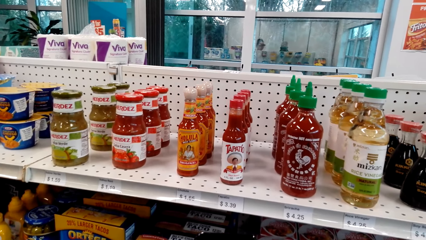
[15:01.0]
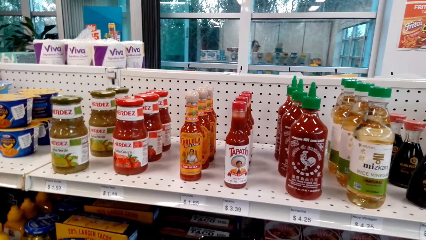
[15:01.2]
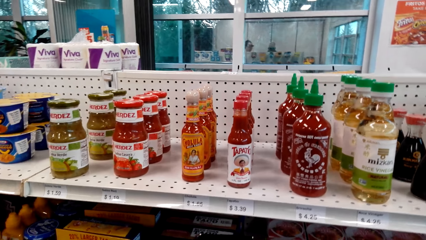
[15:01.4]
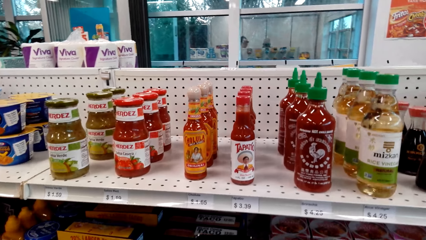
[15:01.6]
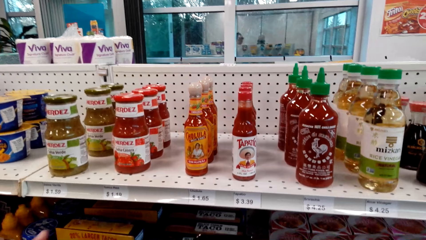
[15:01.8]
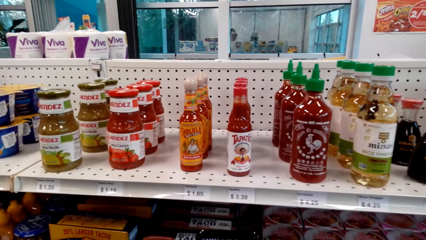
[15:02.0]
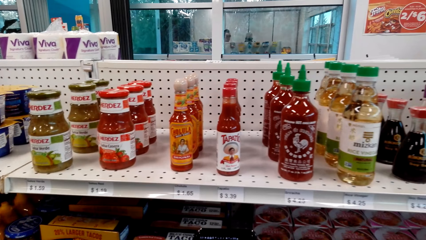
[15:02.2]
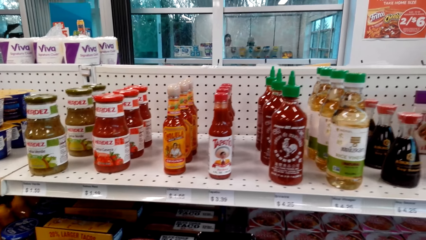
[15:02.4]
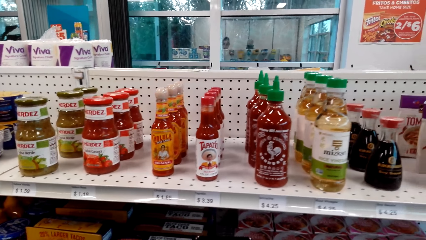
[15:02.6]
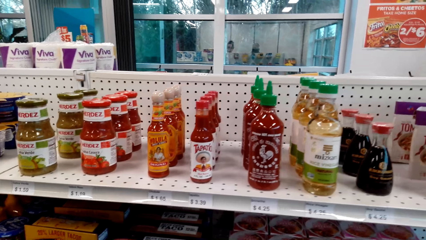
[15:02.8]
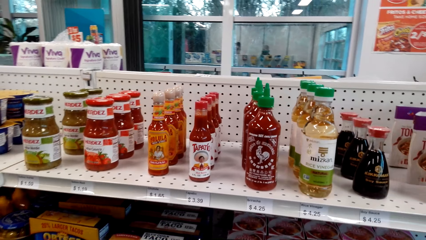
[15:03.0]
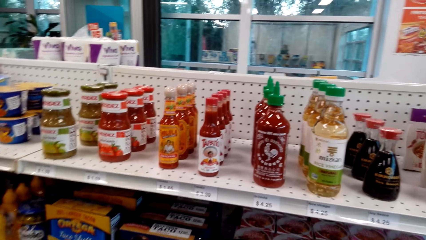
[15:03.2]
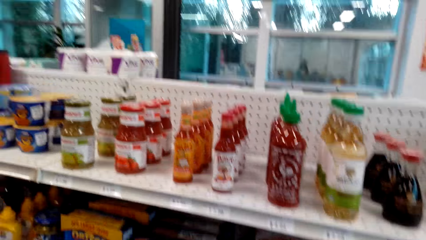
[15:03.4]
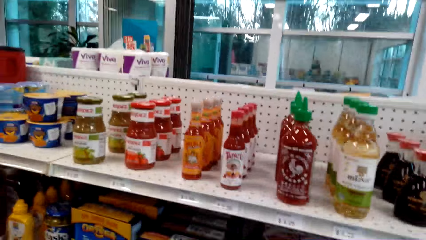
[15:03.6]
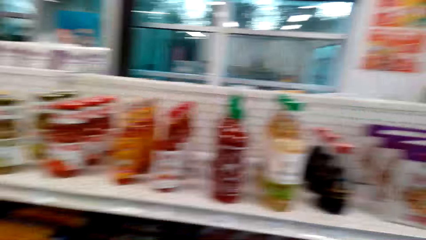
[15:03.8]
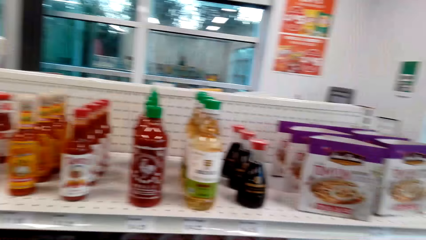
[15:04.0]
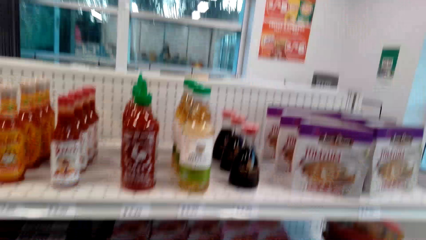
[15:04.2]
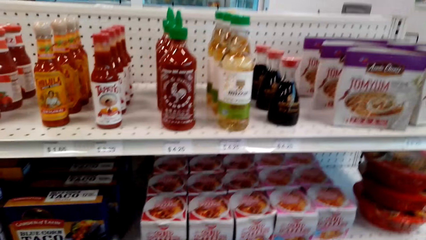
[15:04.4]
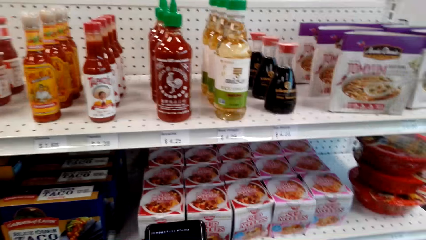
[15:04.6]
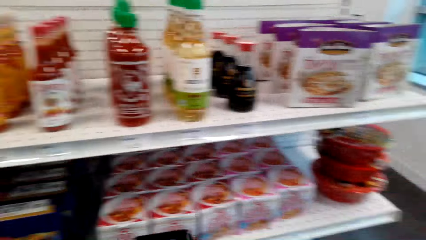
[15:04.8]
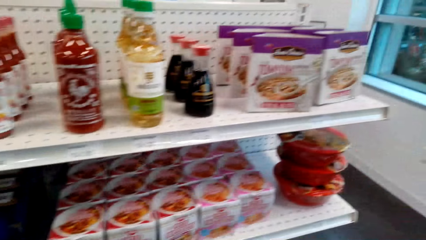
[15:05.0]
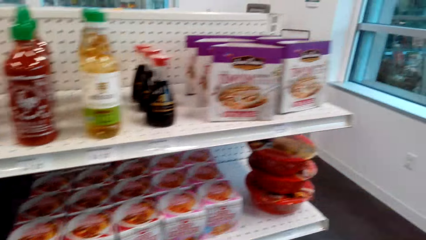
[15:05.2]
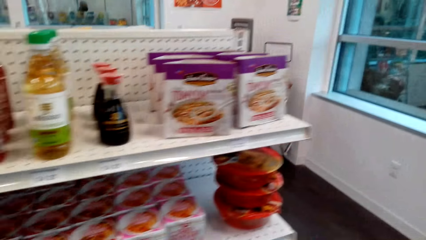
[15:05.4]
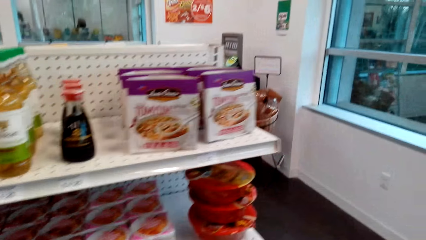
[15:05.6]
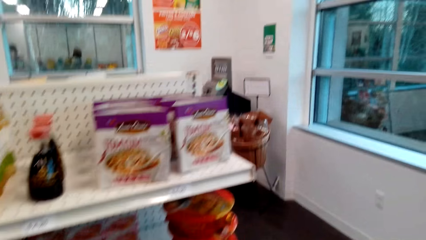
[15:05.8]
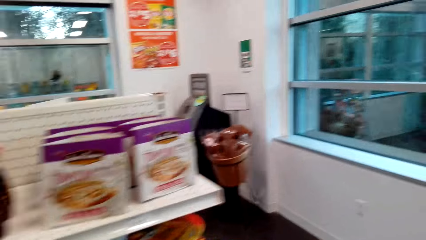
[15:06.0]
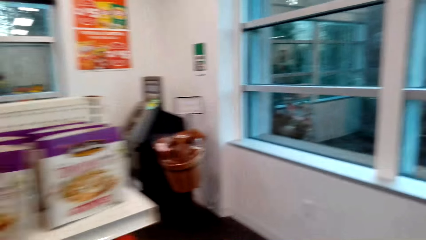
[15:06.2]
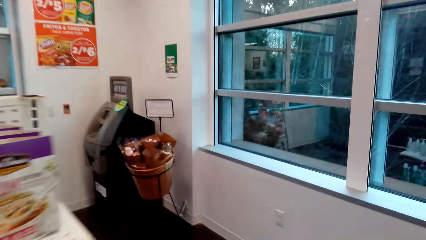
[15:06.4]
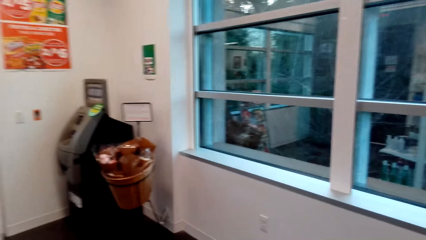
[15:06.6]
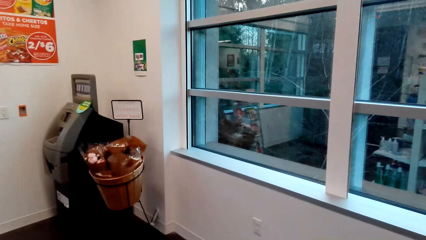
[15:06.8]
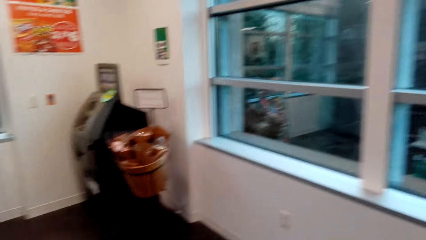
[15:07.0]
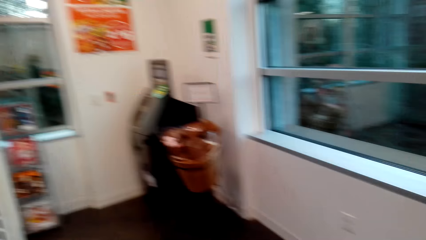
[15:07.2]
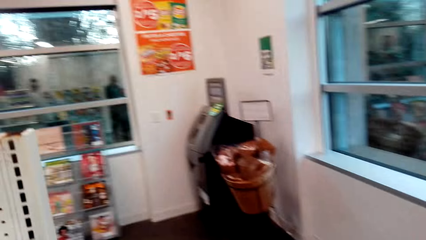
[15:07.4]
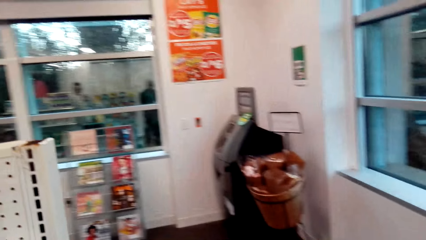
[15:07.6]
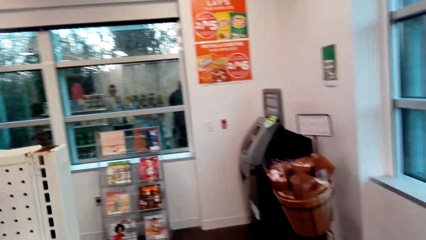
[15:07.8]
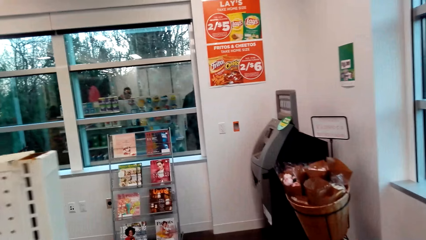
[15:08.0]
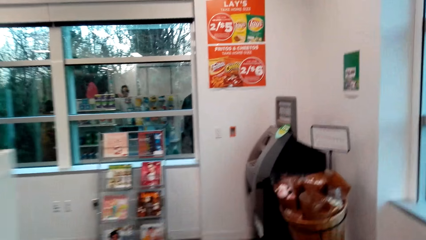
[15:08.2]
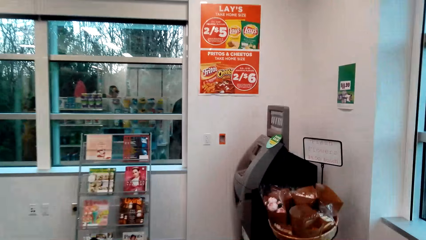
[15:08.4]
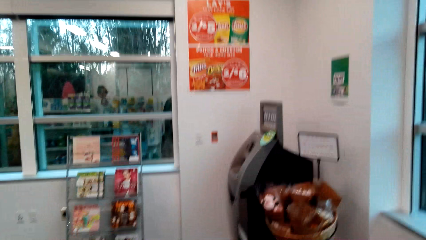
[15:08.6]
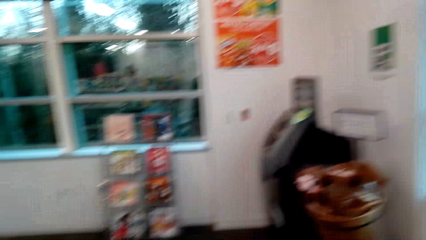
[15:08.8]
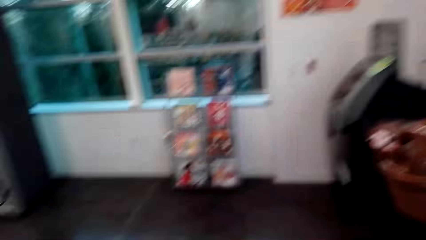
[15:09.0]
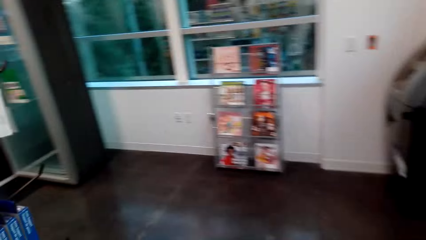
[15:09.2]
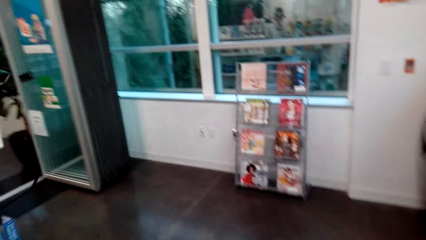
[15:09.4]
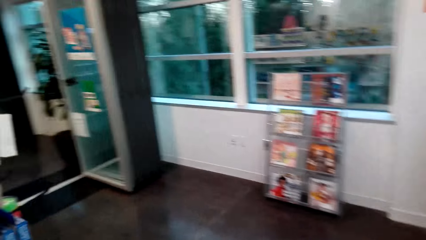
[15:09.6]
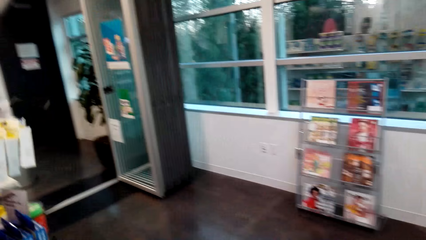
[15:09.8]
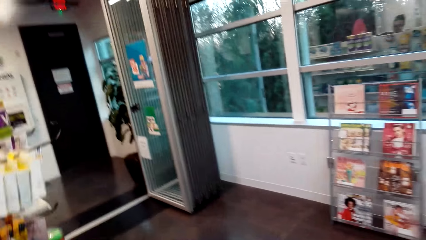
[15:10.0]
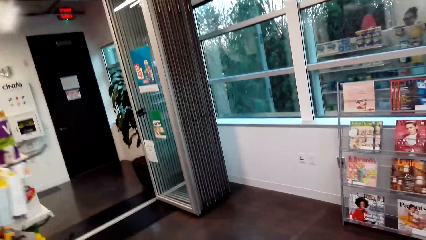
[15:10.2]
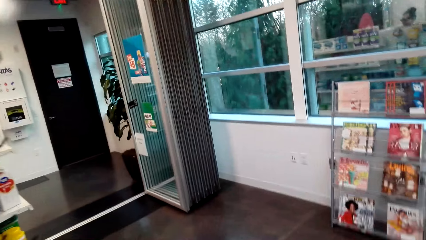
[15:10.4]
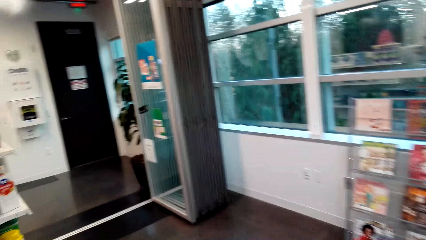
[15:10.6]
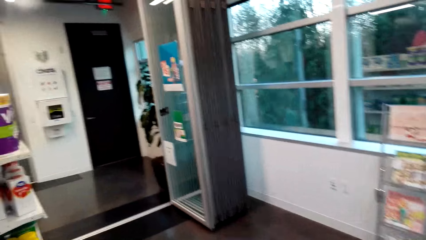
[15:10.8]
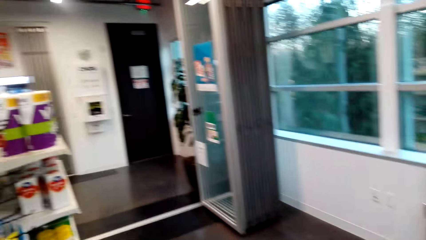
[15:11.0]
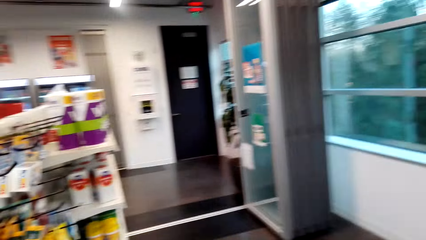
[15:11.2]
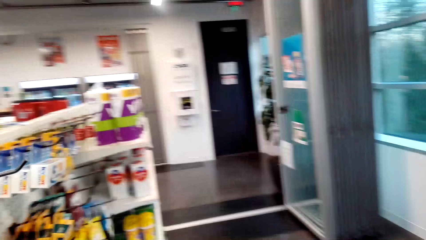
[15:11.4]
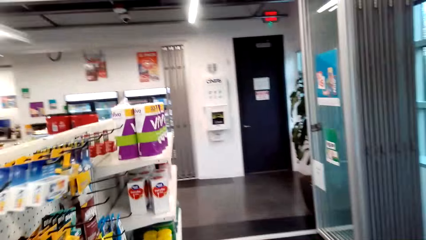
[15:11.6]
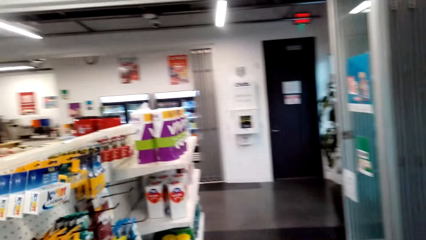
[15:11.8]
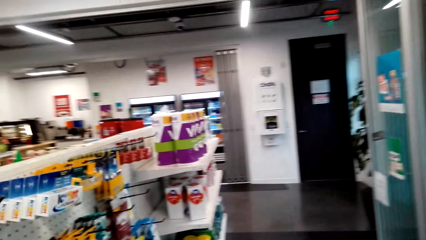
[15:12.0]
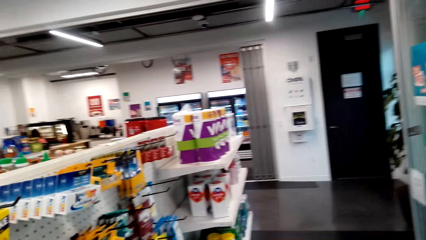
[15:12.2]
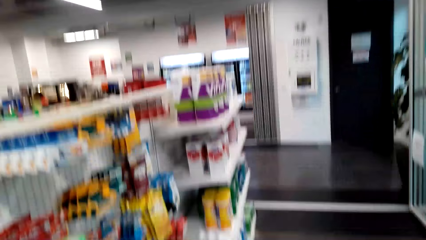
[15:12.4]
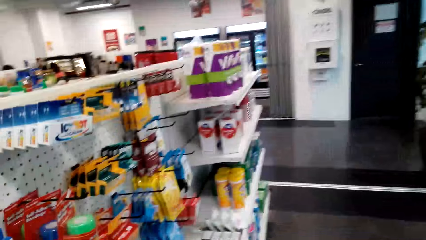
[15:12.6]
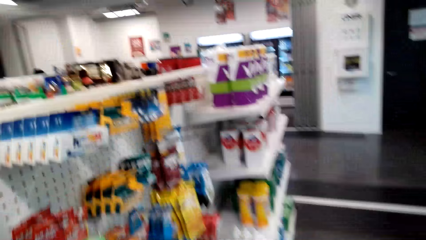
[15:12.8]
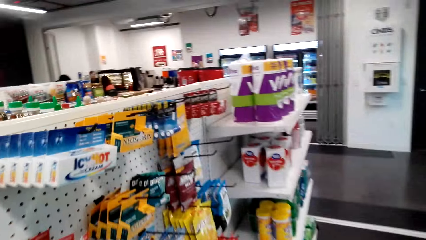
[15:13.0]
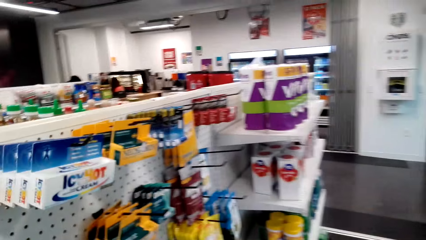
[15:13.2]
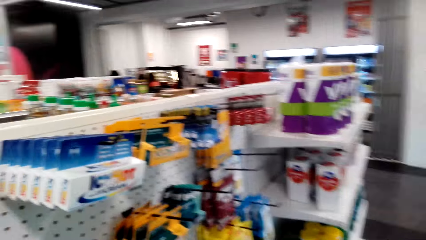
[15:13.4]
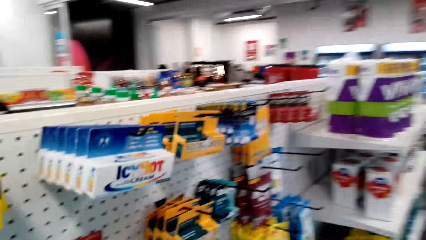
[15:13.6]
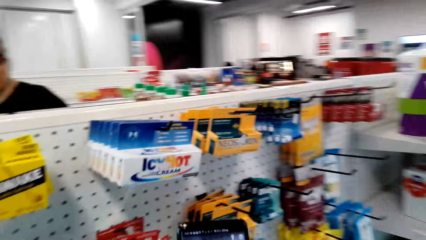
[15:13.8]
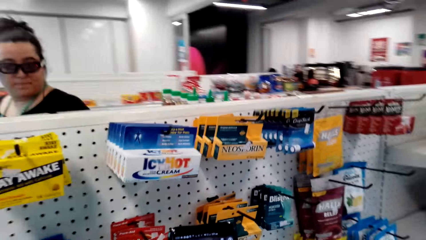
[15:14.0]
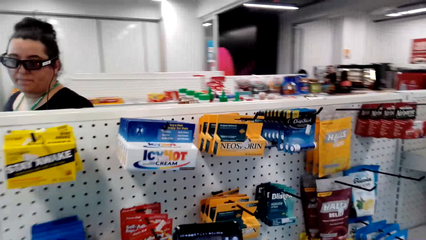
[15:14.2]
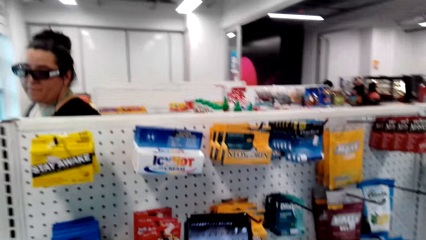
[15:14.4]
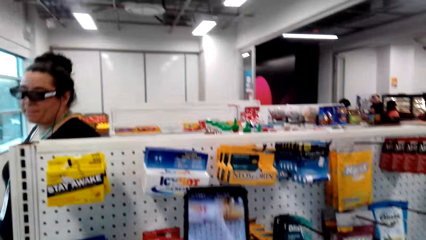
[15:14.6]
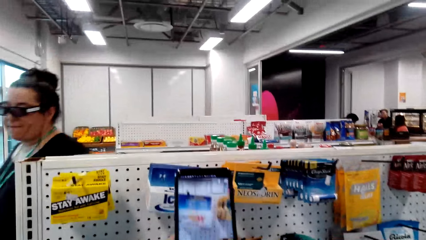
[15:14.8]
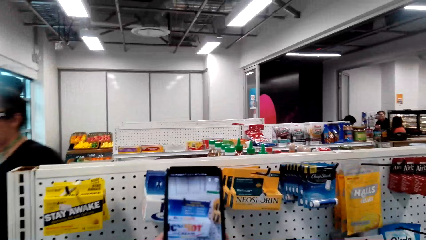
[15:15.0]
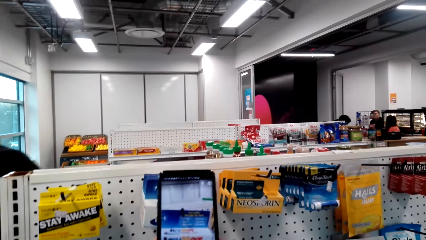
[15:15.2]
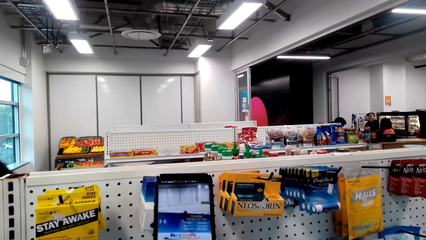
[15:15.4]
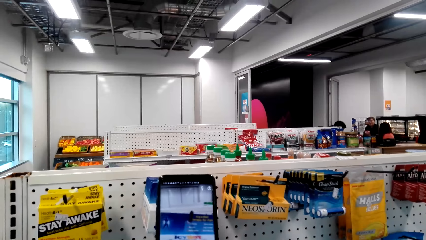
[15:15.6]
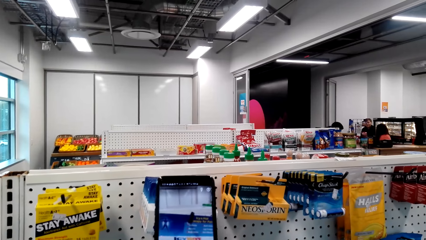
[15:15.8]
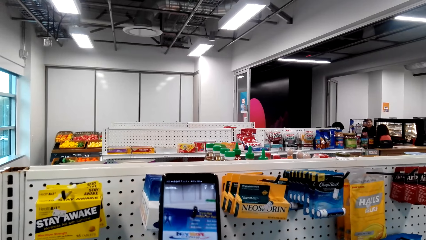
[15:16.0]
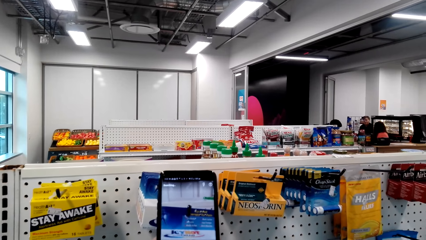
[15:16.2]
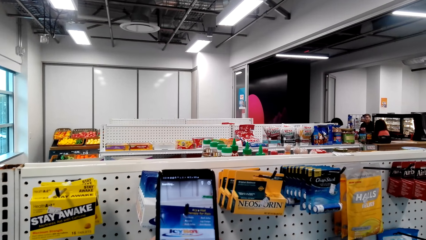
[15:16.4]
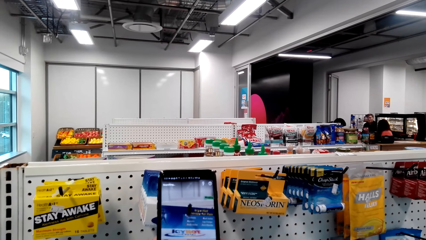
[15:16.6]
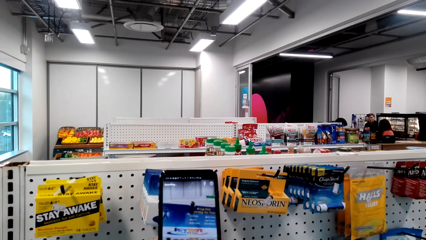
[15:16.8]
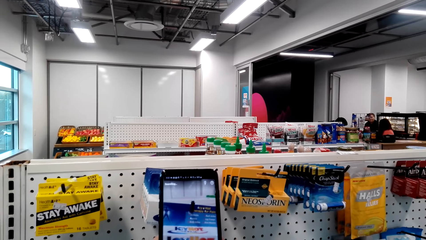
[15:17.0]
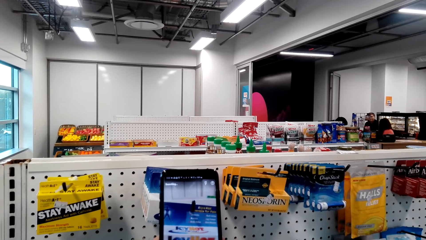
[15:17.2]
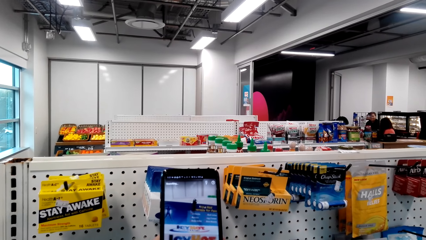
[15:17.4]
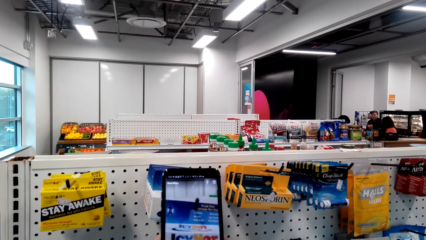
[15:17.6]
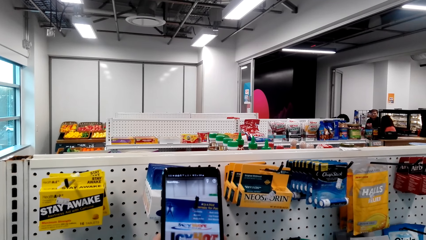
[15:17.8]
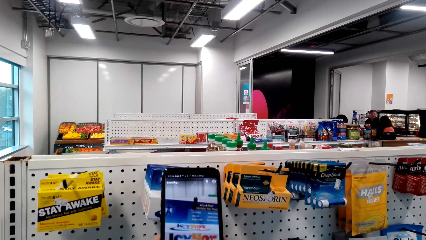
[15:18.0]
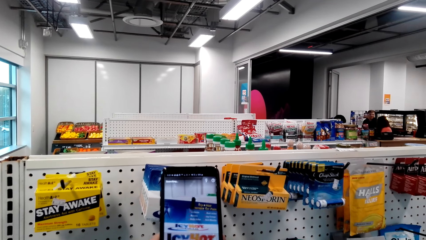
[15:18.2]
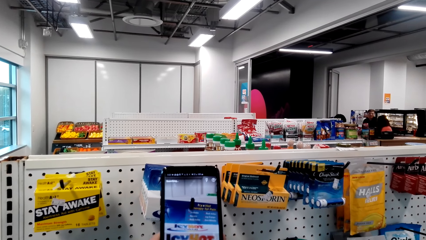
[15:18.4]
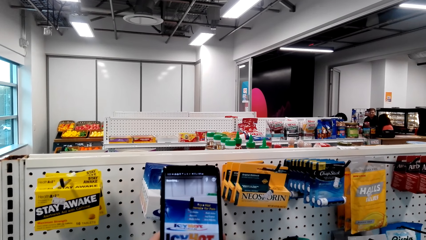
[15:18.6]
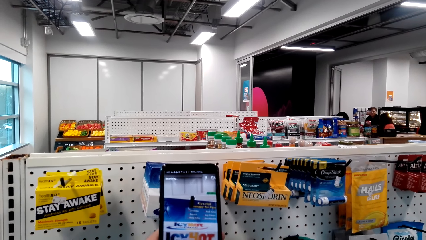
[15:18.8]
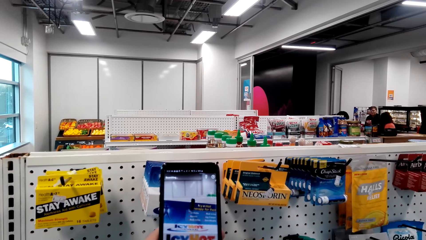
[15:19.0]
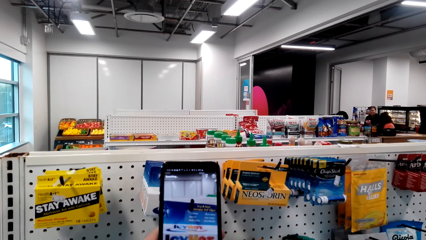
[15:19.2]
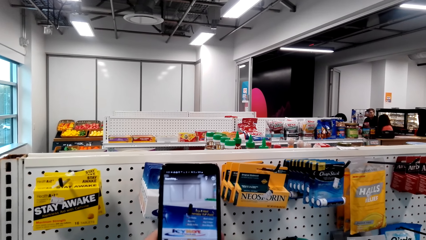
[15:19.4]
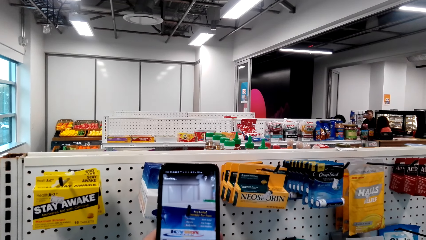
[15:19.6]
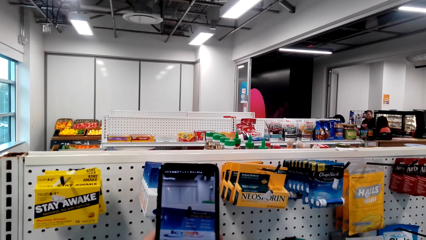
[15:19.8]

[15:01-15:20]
The camera wearer walks around. They take the picture of the items on the shelf, the cream, with the phone. They converse with a person.
